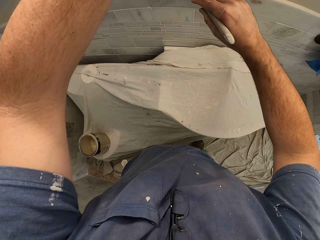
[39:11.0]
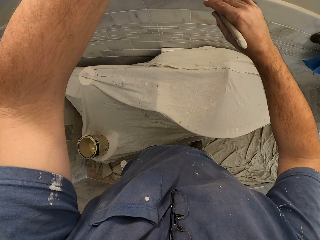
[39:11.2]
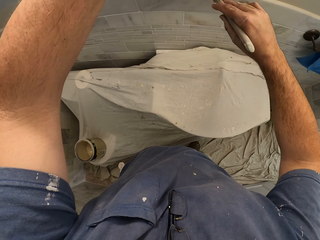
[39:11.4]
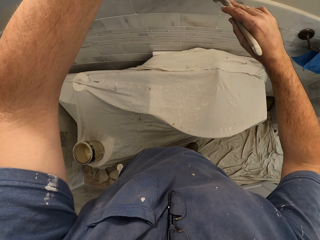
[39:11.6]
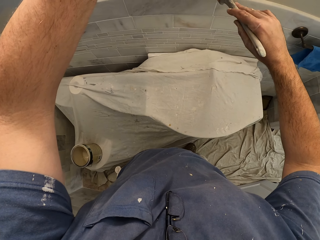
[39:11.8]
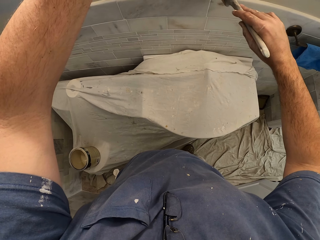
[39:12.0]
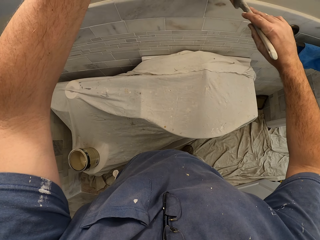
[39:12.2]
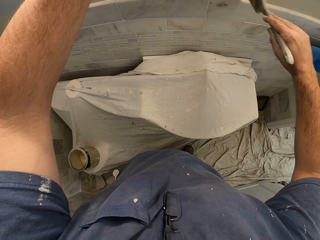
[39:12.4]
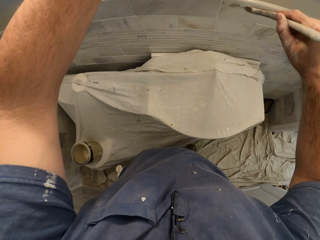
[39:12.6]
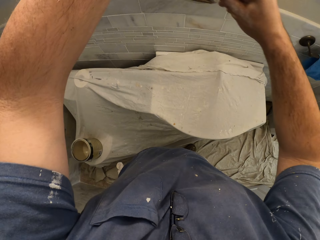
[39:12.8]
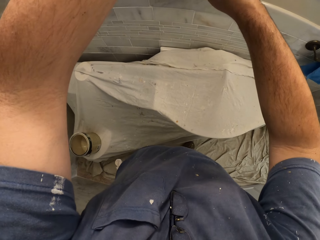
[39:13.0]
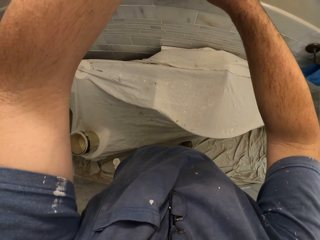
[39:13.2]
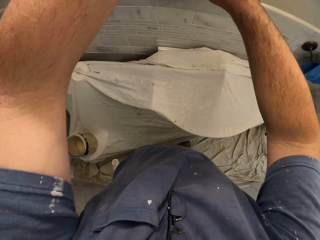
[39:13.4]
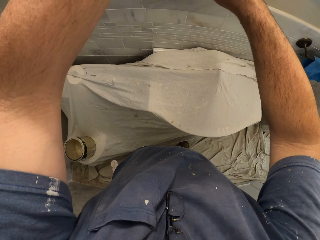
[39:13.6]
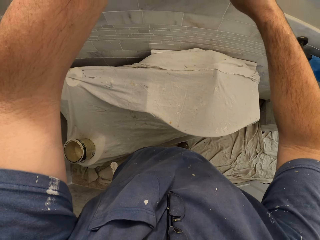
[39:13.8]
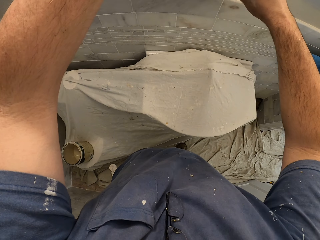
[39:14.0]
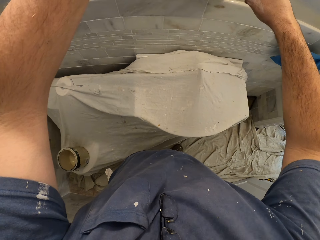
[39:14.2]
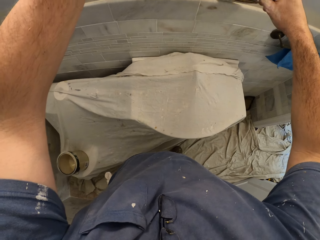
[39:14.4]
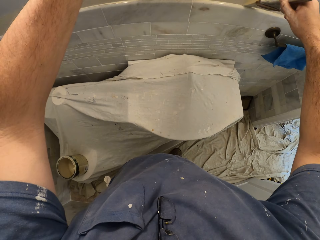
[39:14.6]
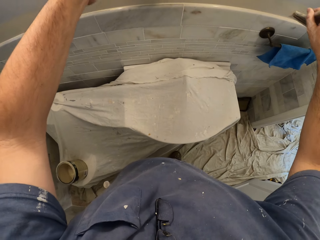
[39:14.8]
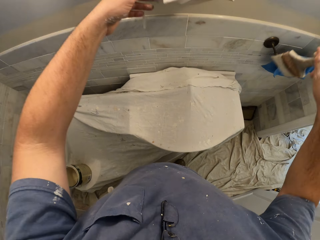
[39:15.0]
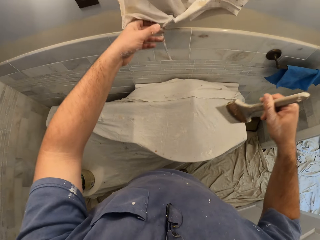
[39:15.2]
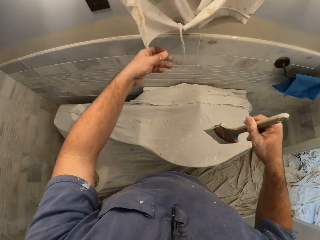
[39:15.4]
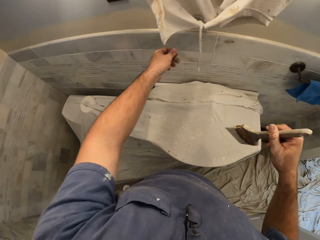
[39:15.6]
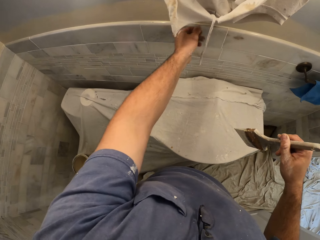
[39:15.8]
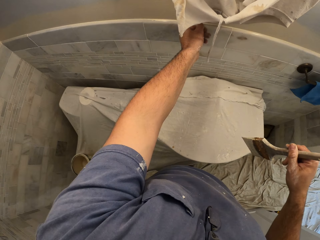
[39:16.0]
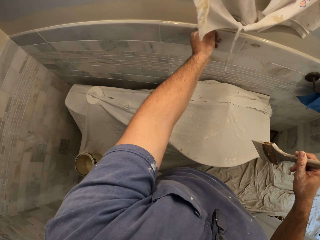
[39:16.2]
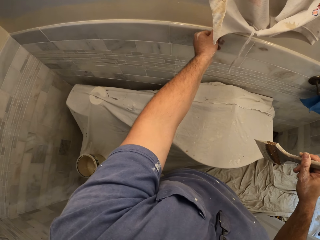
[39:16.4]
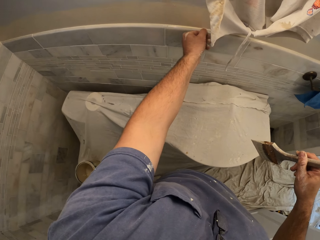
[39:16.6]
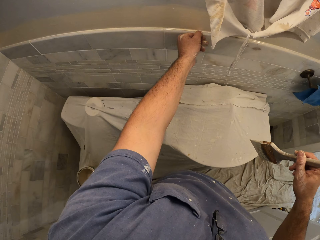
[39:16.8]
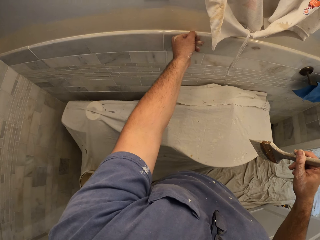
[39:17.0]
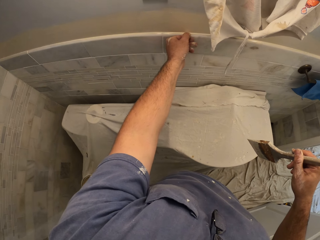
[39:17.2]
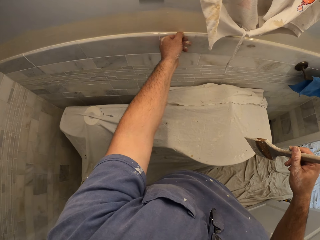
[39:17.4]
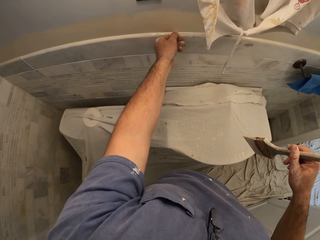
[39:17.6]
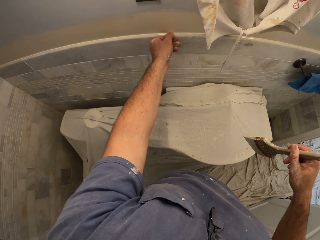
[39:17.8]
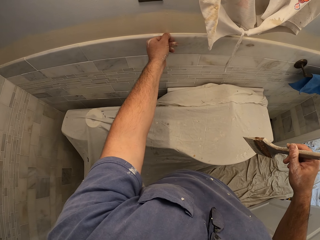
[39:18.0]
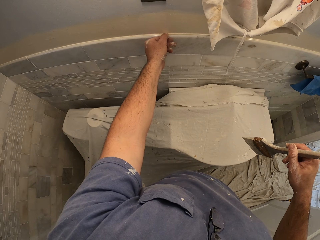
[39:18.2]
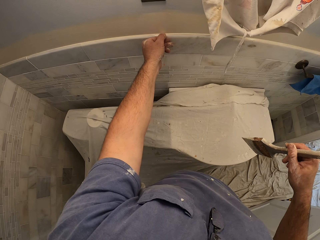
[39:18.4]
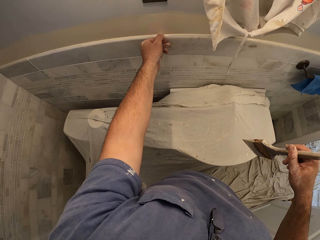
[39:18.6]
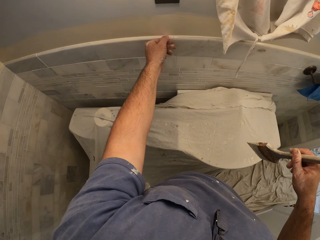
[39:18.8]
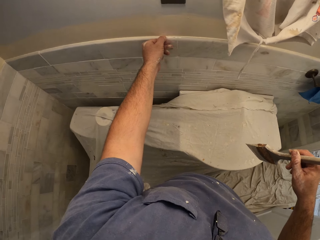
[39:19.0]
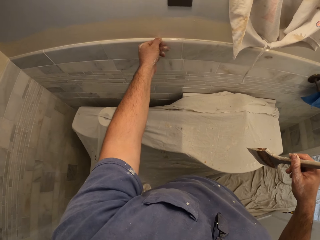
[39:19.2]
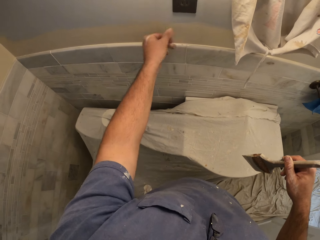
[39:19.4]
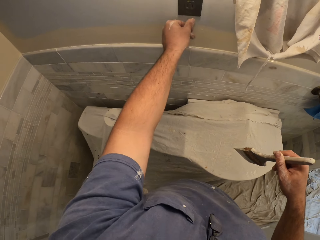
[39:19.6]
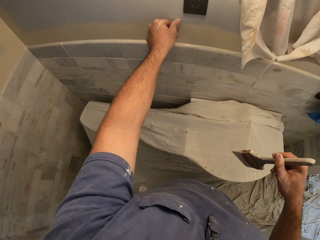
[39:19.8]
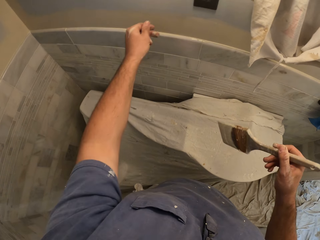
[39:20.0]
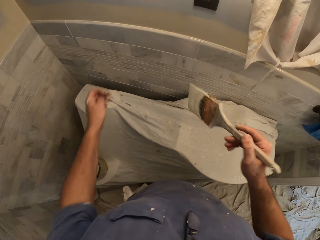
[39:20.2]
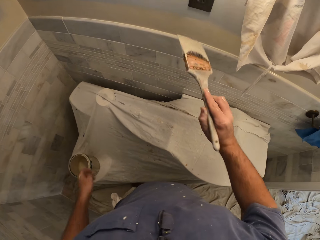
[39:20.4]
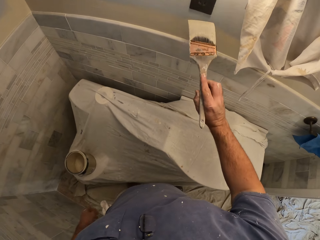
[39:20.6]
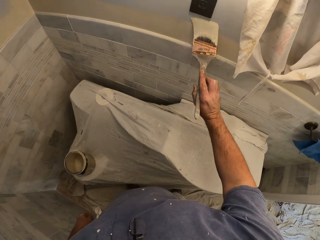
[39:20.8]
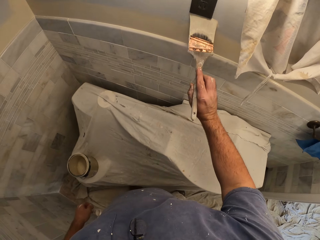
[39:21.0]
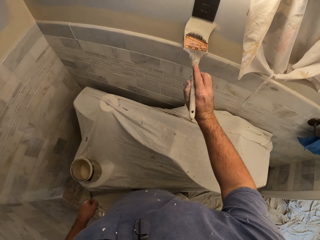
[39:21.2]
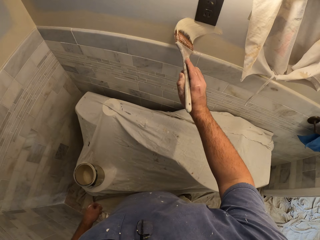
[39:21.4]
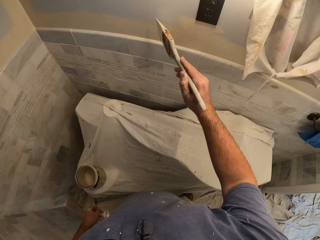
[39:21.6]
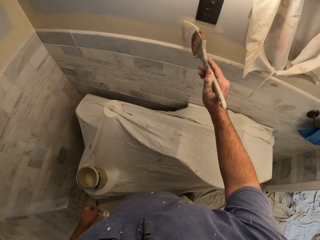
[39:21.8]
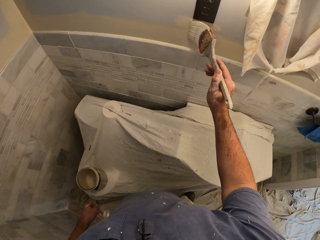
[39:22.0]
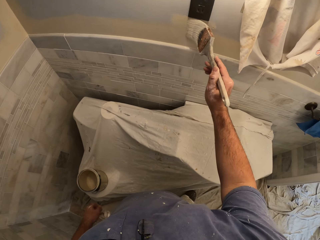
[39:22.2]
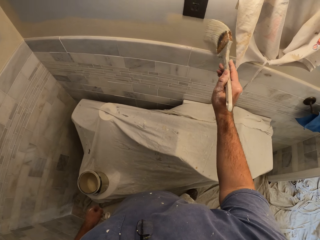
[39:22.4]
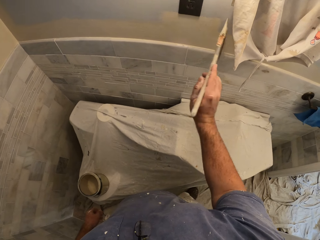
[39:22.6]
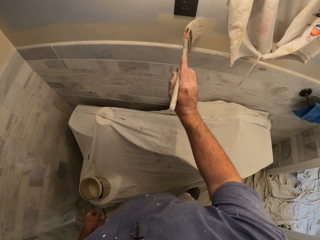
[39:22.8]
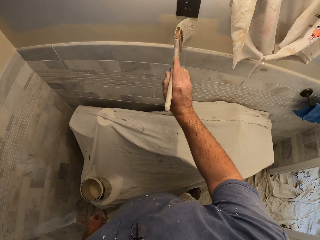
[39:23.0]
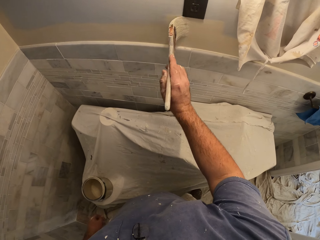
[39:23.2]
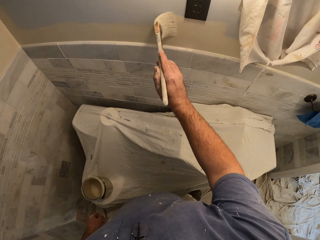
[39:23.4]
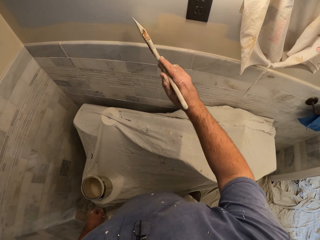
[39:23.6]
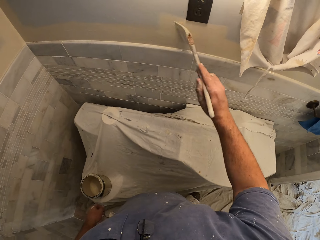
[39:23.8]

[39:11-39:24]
The camera wearer stops painting. He cleans paint on the wall with his left hand. He touches the wall with the left hand. He paints the wall with the paint brush in his right hand.

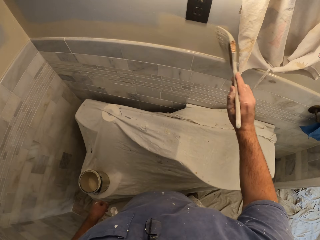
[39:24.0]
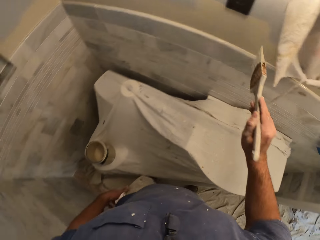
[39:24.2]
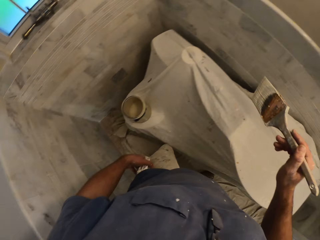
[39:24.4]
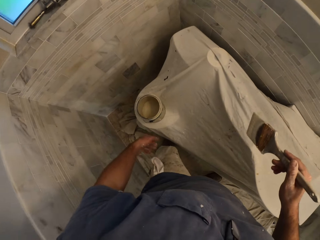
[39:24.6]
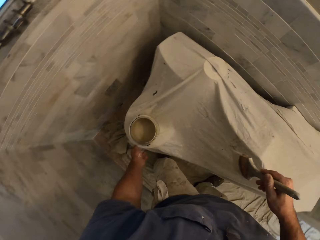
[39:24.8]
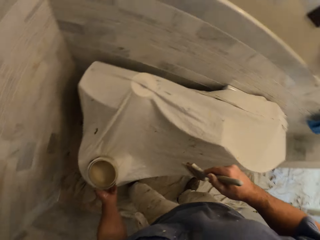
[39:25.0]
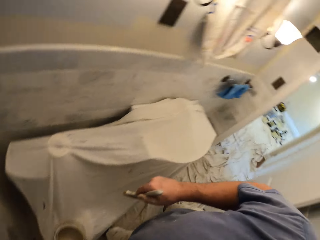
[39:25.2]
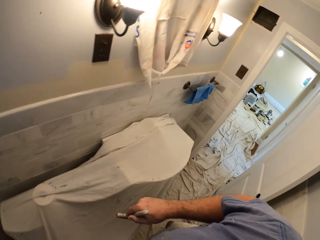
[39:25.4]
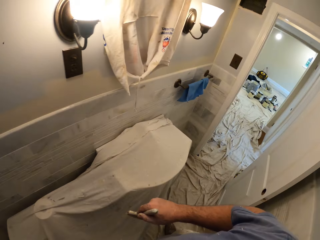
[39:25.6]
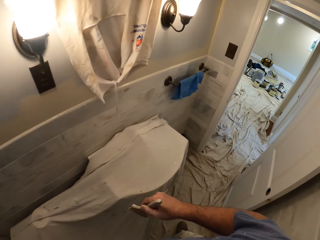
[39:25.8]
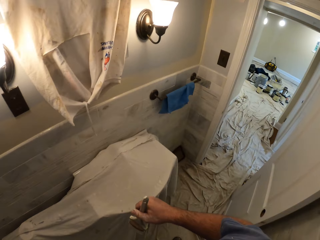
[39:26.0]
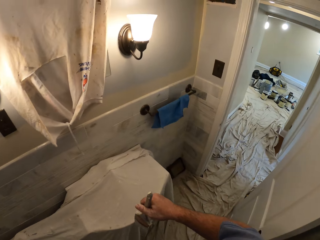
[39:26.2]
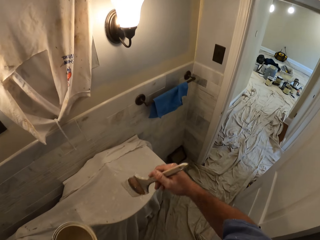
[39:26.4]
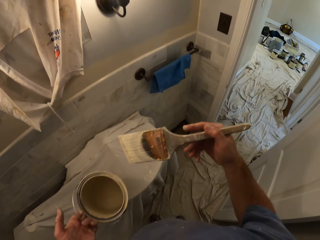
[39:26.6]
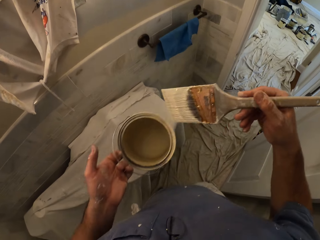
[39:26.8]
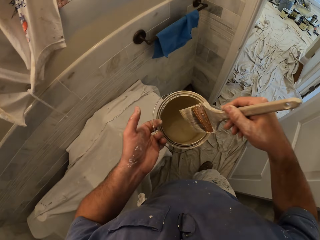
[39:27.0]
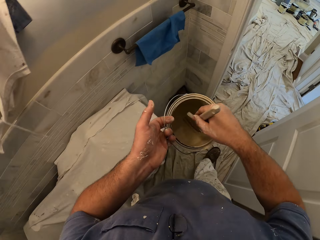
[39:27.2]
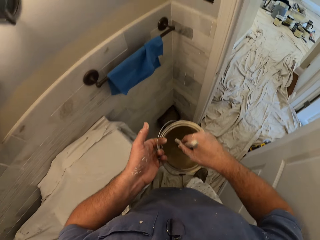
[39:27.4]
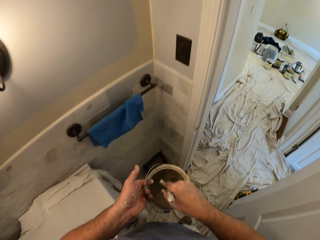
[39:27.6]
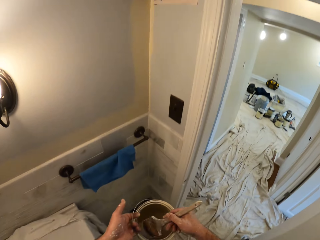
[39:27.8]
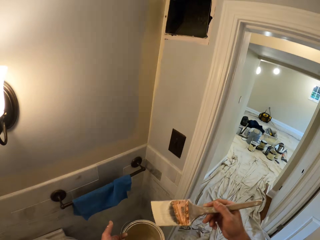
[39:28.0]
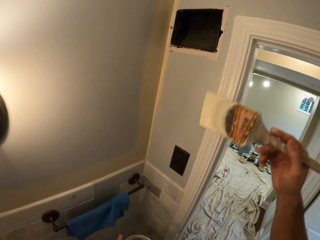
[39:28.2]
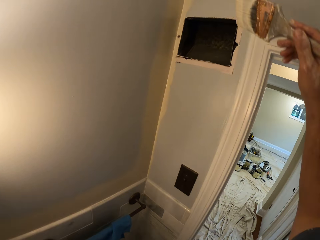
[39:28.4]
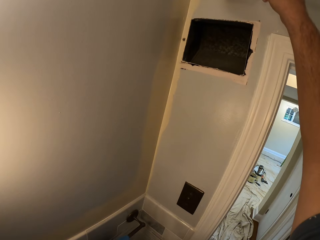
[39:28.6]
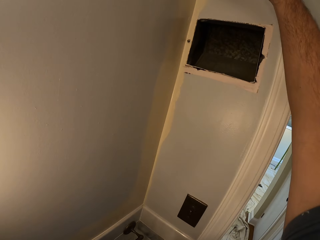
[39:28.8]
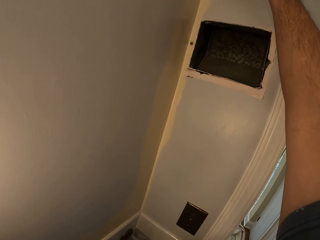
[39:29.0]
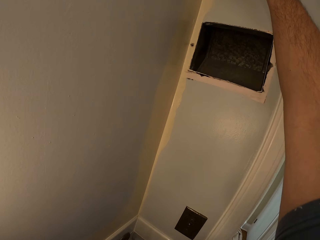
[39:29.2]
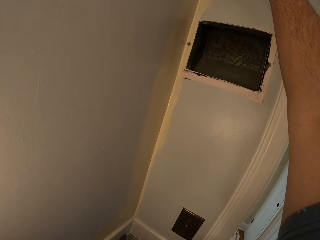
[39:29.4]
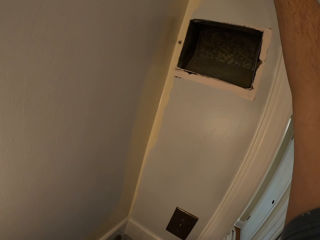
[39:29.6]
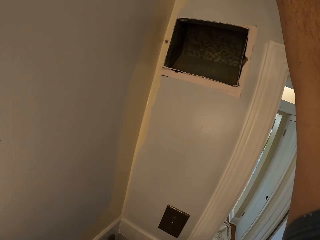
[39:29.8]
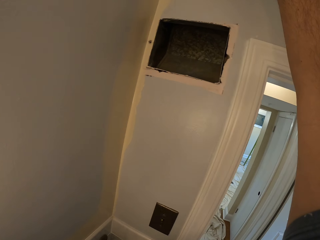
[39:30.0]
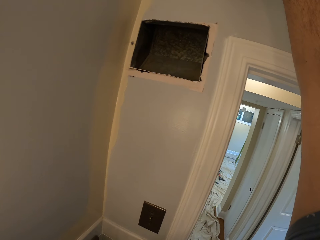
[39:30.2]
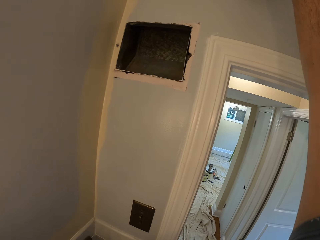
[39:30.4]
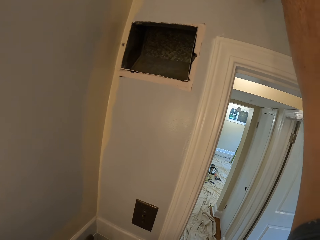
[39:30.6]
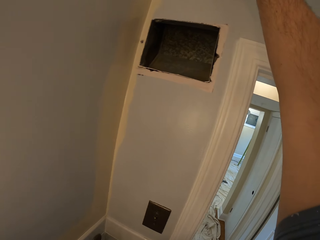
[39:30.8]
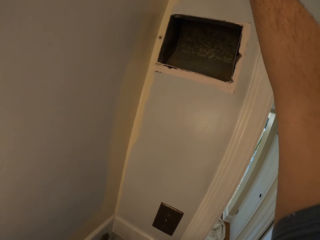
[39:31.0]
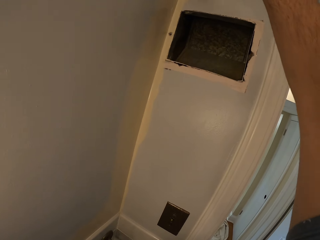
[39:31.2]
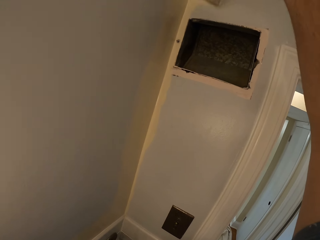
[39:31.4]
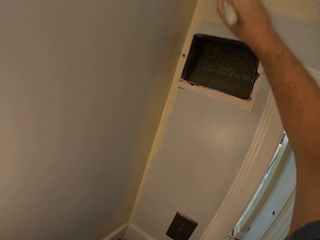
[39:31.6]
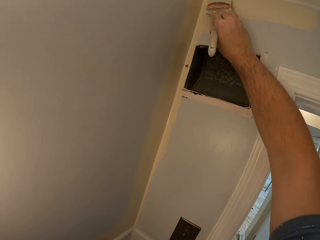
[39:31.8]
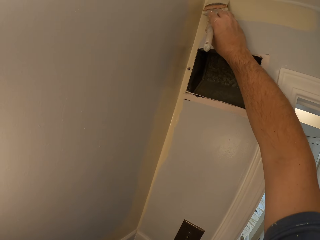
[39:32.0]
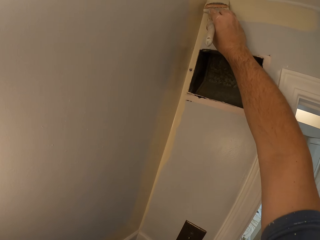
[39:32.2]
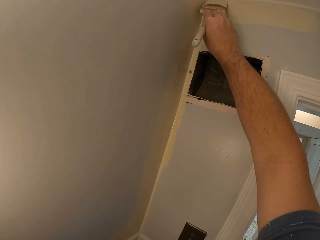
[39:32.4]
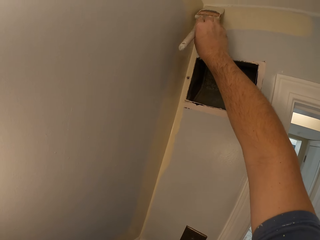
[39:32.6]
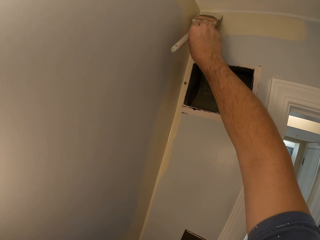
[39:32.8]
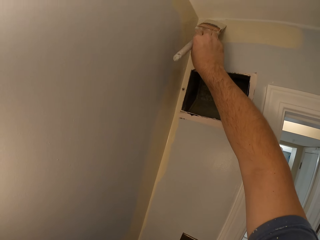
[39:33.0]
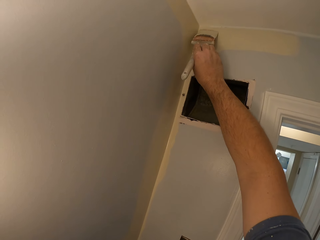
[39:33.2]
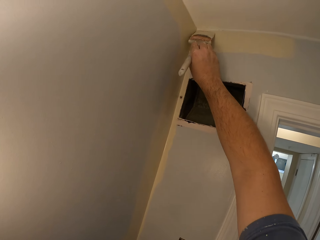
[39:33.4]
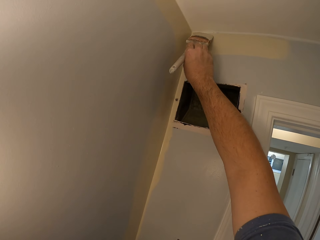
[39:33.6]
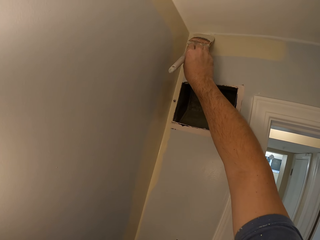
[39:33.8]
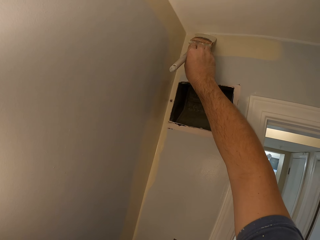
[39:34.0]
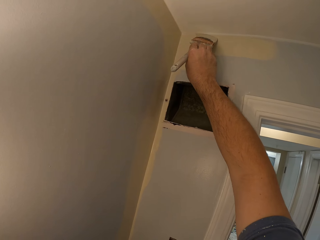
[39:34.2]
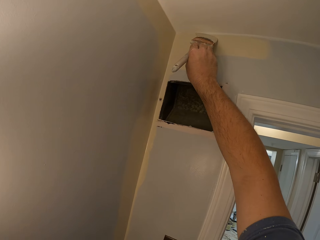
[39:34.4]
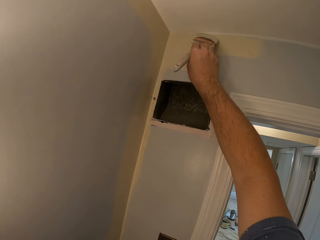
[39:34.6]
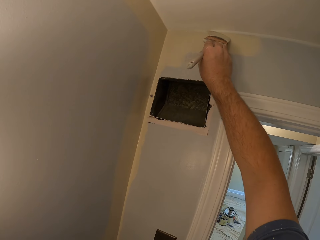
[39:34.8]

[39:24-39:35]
The camera wearer carries the paint can with his left hand. He picks up the paint can. He moves around the room. He dips the paint brush in the paint can. He paints the wall with the paint brush in his right hand.
